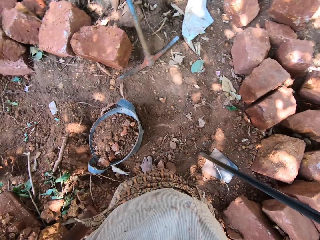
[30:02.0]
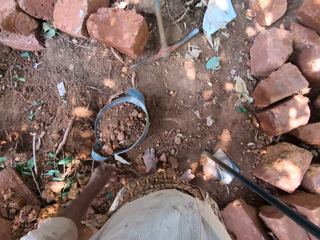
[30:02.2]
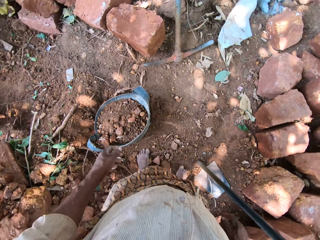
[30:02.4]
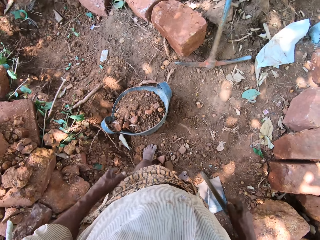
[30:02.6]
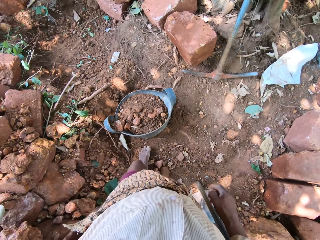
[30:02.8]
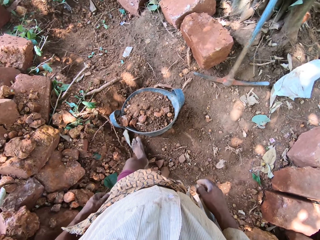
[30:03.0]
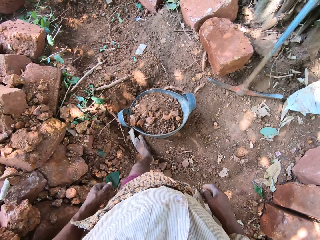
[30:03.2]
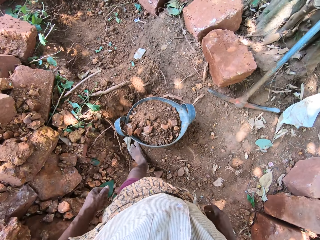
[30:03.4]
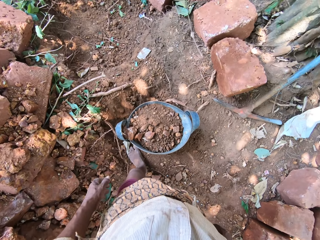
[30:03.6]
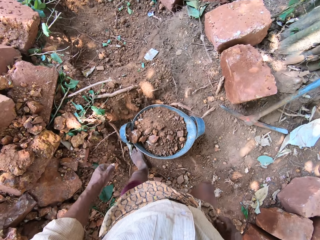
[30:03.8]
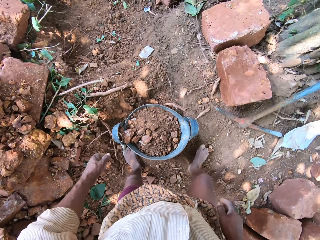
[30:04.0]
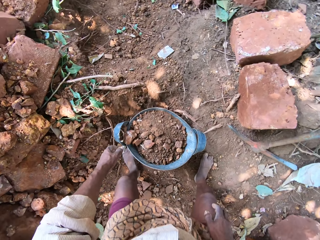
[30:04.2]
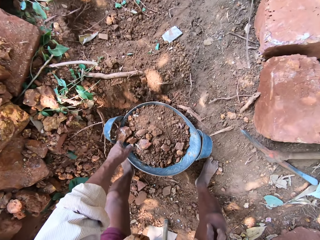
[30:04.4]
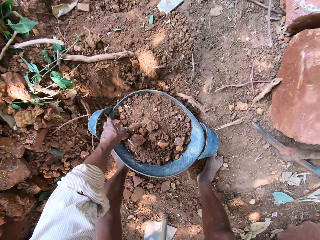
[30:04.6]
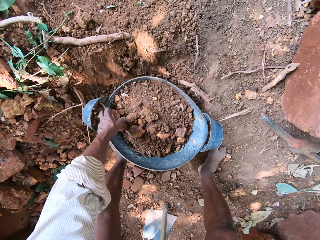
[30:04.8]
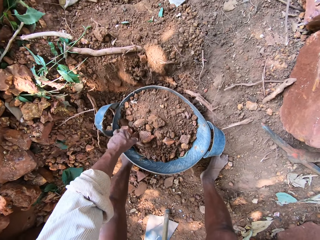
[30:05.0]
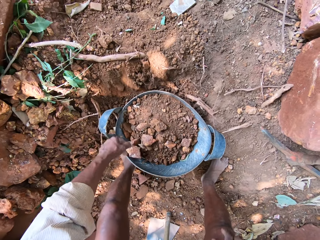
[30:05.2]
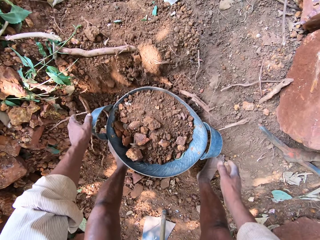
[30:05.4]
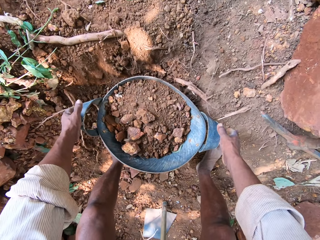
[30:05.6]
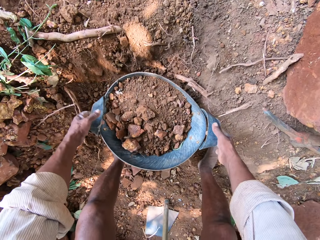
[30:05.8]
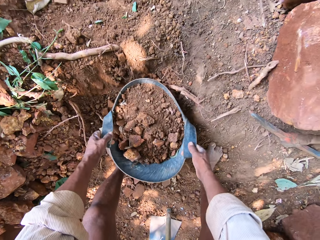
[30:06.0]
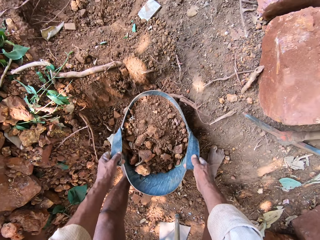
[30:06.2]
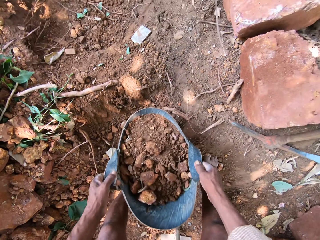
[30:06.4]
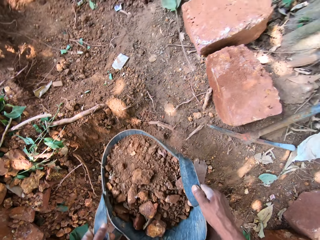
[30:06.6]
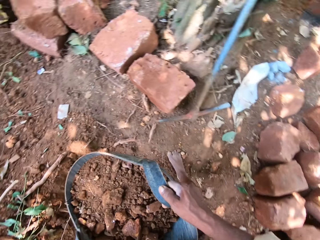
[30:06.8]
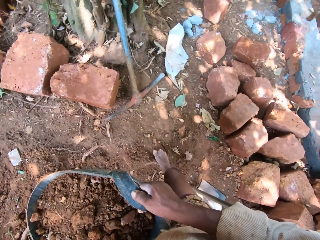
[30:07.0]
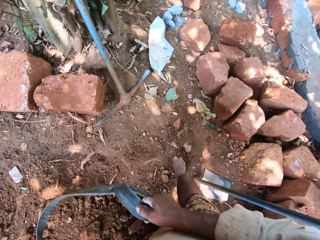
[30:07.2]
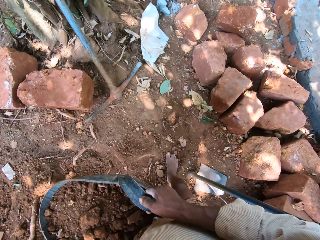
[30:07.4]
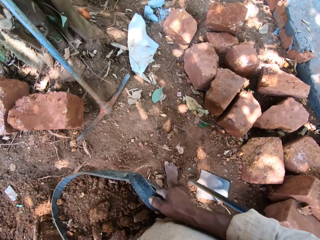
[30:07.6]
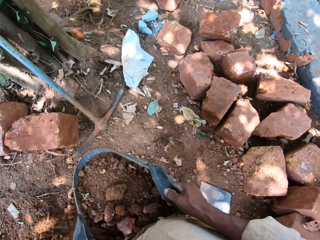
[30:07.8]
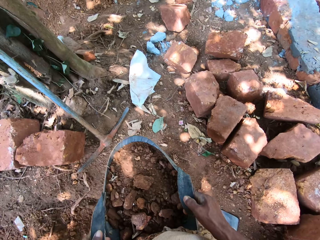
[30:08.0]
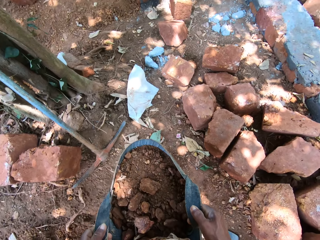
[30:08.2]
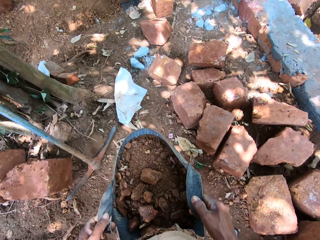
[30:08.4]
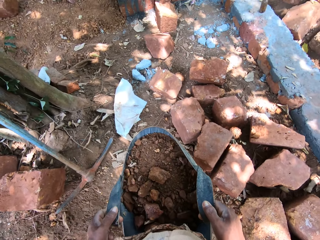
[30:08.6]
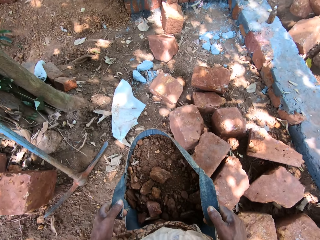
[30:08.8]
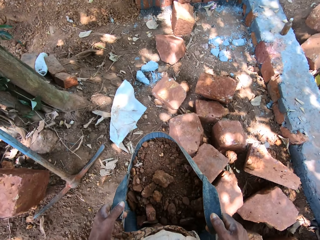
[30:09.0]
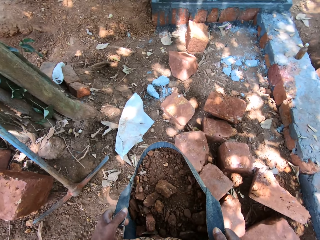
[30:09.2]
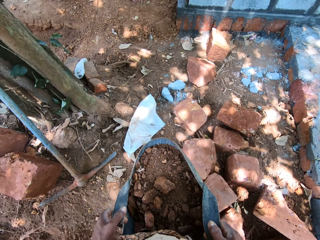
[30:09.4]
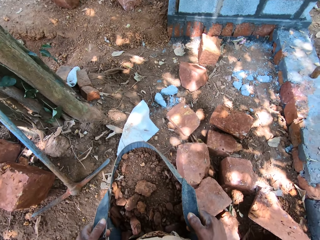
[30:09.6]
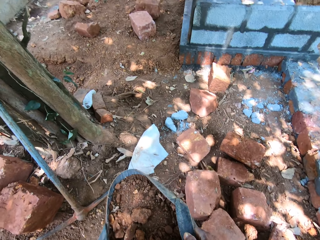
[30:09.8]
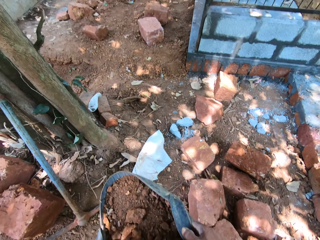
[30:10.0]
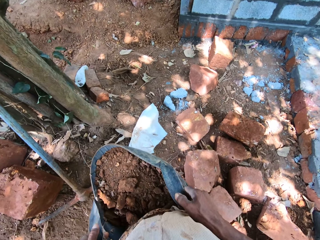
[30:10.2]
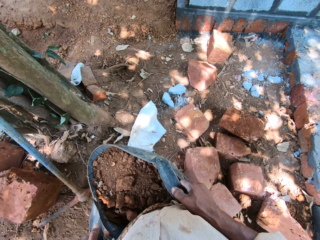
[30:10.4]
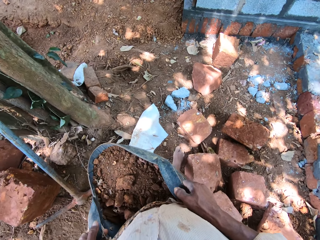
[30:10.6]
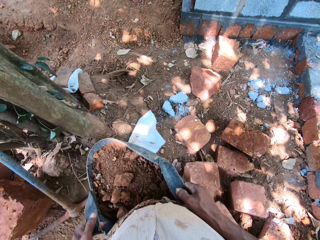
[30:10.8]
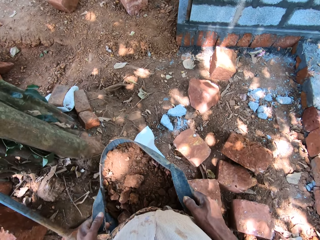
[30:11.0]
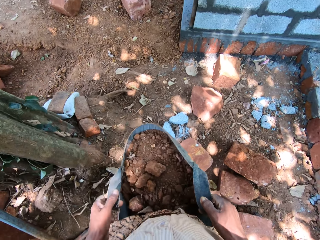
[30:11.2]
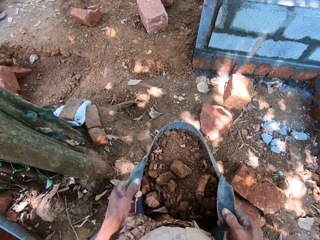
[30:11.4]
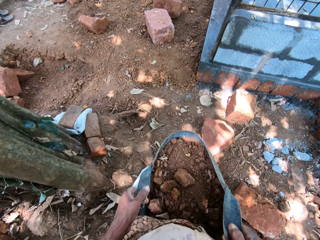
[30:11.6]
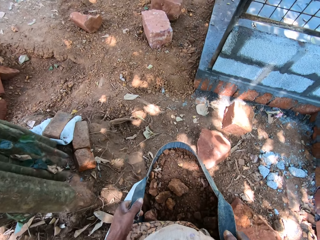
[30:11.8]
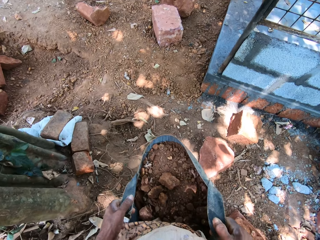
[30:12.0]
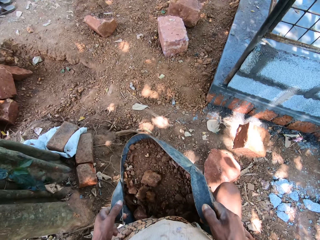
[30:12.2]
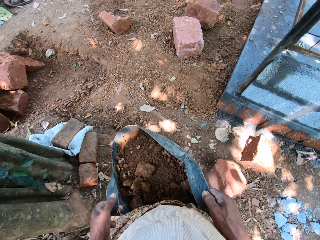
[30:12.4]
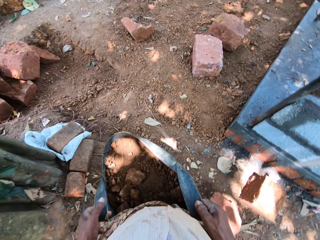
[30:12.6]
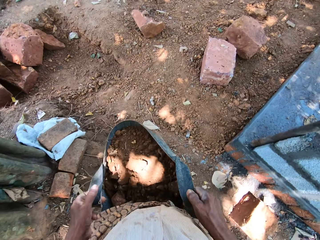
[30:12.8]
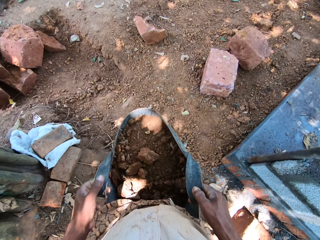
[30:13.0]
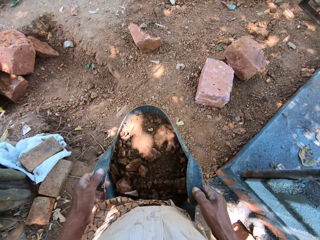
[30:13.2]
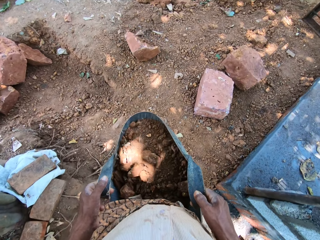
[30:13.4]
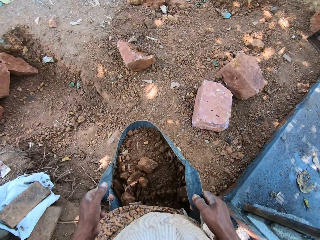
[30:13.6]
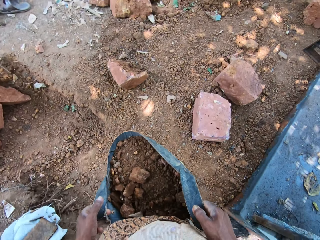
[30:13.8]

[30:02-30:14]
The camera wearer adjusts a piece of rock in the bag of coarse sand on the ground with his left hand. He lifts the bag of coarse sand from the ground with both hands. He walks towards a block wall with the bag of coarse sand in his hands.

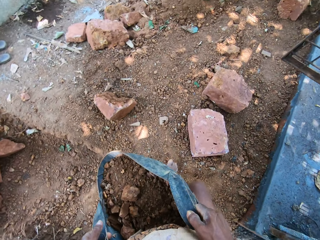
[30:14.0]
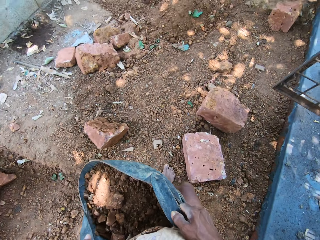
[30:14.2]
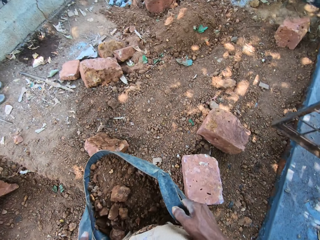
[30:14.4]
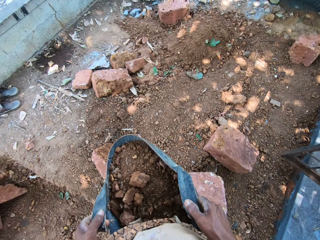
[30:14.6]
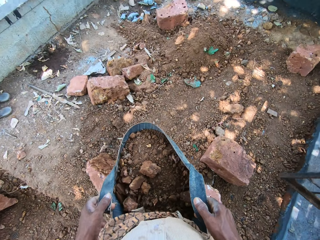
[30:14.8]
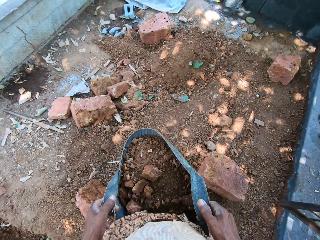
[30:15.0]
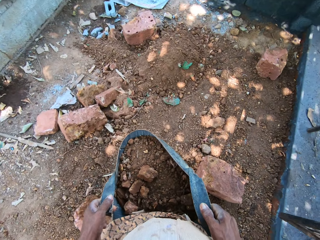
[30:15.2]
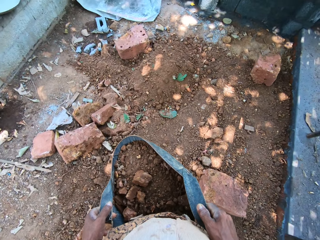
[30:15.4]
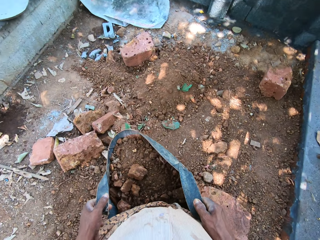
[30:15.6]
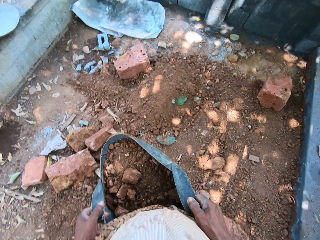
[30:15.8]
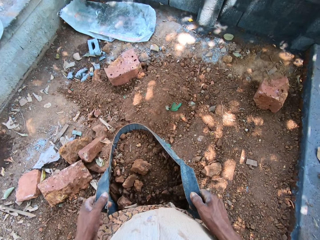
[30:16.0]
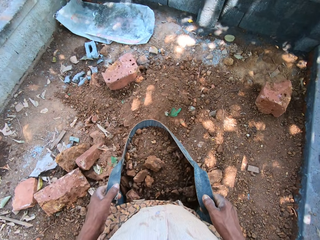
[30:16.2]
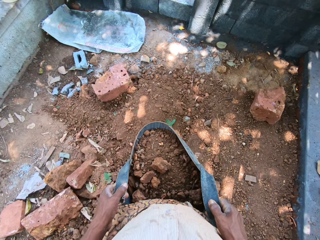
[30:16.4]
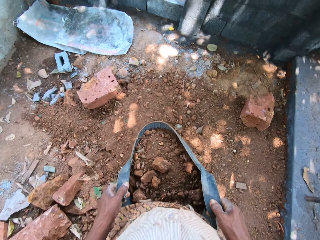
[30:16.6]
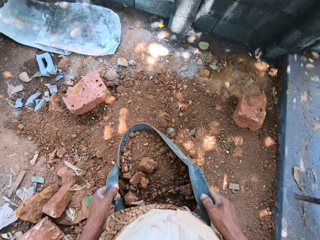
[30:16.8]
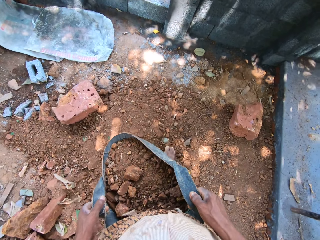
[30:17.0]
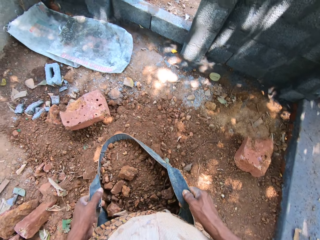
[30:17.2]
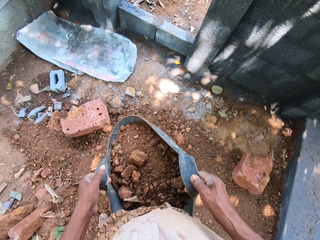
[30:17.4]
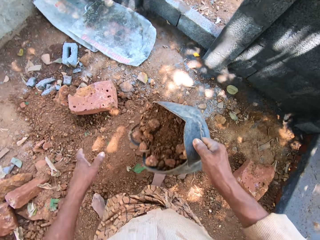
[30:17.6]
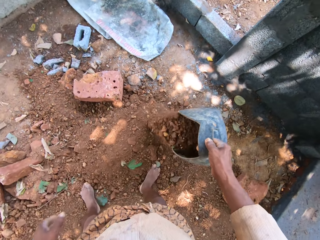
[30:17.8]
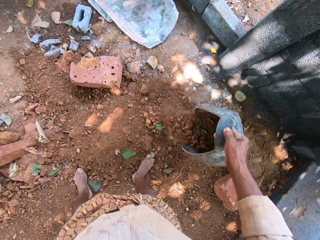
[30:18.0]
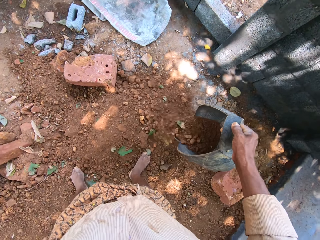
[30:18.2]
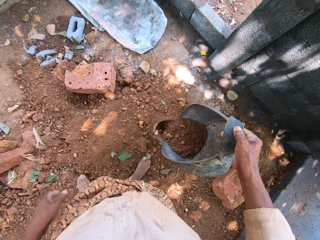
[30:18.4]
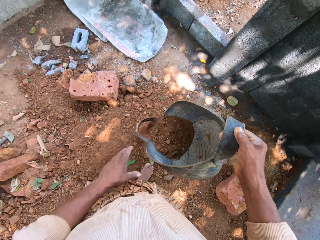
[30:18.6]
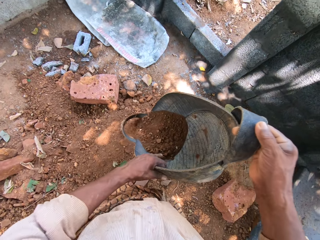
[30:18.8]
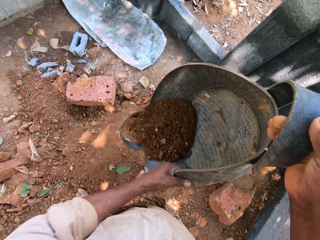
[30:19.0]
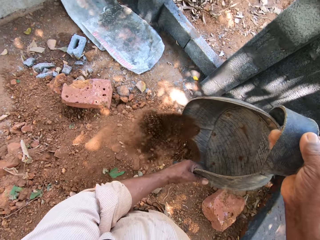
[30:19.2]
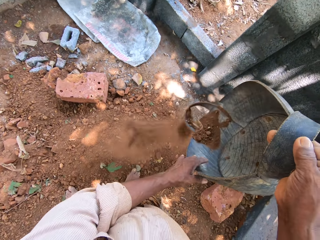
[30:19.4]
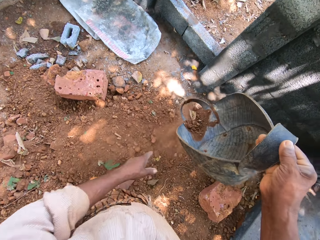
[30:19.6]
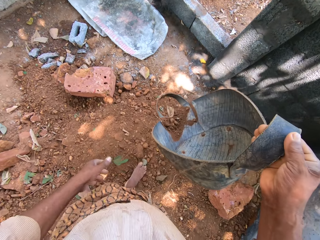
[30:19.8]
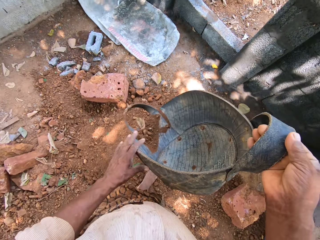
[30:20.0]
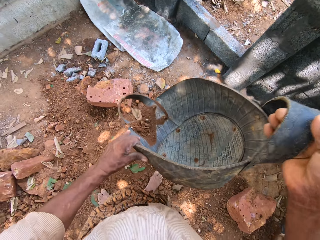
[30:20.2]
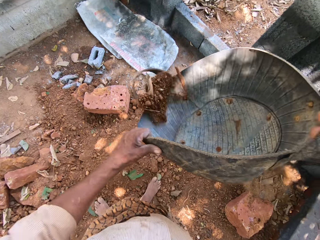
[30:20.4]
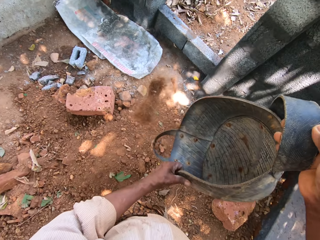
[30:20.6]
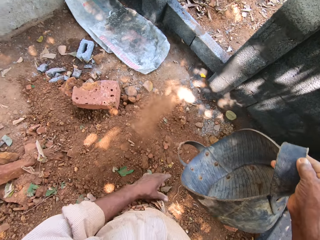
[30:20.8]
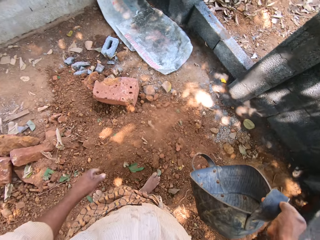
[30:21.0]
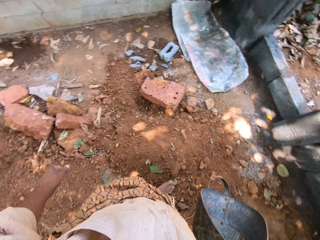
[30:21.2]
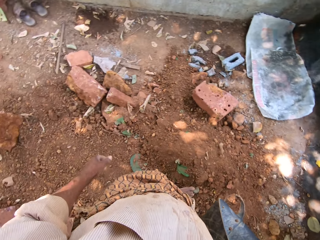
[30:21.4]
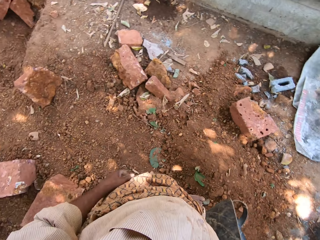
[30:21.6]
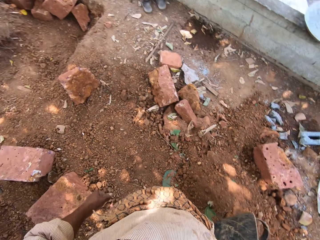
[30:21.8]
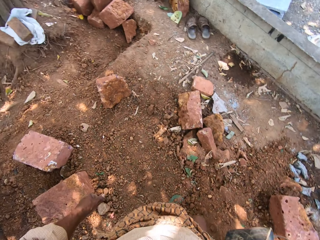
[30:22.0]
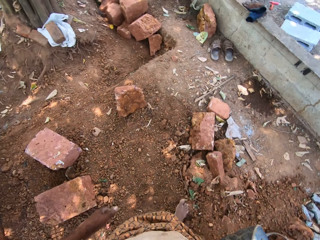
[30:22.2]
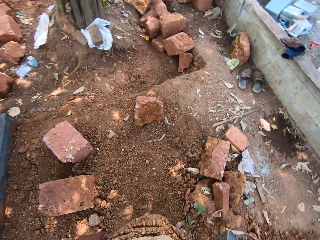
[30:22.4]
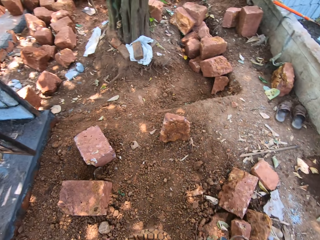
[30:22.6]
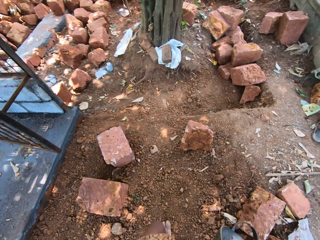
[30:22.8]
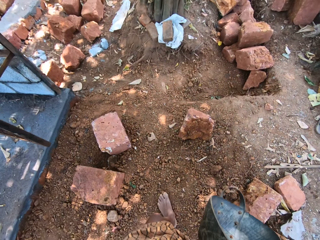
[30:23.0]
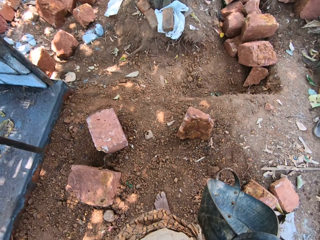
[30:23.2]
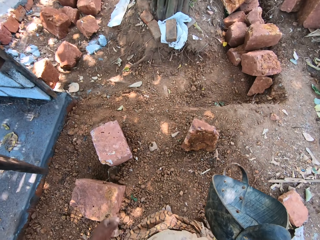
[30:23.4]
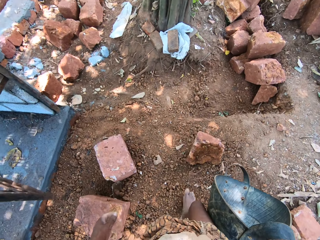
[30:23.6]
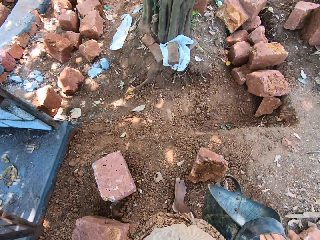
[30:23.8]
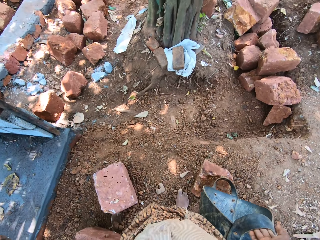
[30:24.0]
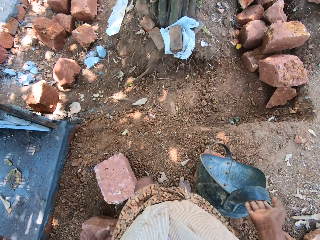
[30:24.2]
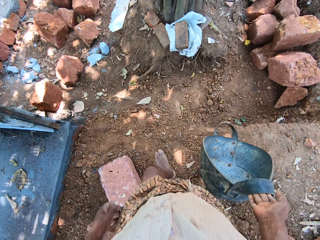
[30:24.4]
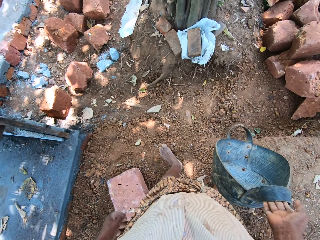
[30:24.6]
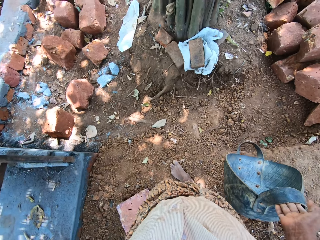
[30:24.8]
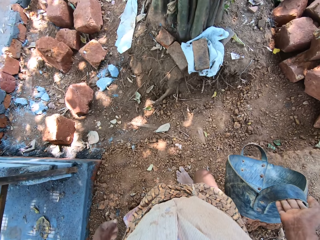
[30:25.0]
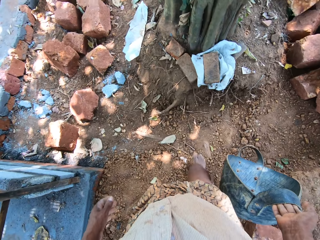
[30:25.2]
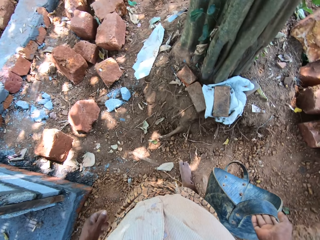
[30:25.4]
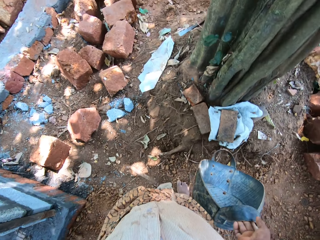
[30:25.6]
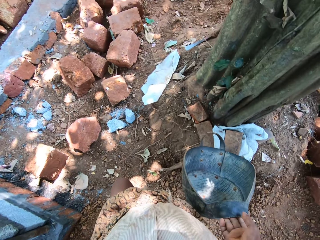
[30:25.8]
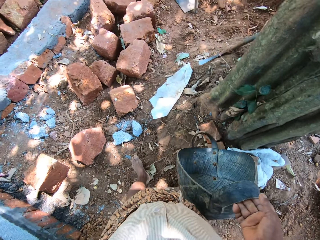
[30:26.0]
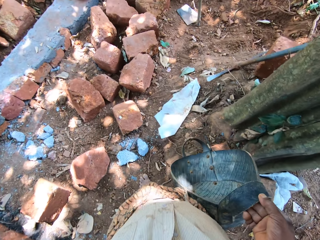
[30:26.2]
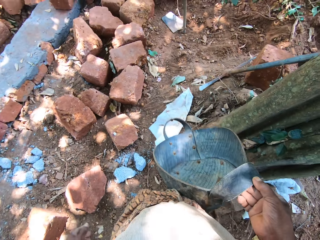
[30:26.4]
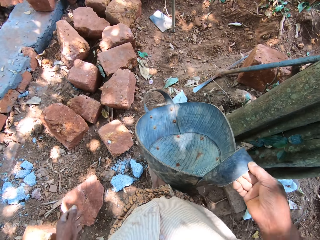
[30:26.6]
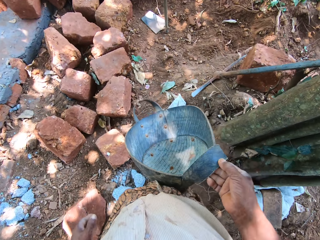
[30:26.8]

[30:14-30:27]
The camera wearer unloads the coarse sand in the bag of coarse sand in his hands on the ground. He removes his left hand from the bag of coarse sand. He shakes the bag of coarse sand in his right hand with his left hand. He walks towards the hoe on the ground with the bag of coarse sand in his right hand.
